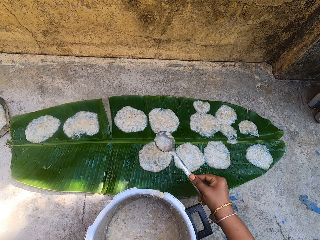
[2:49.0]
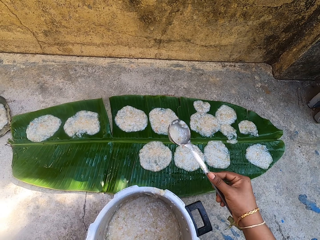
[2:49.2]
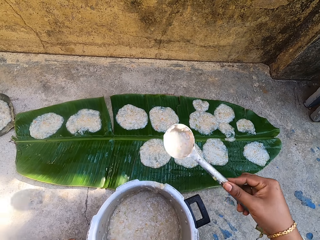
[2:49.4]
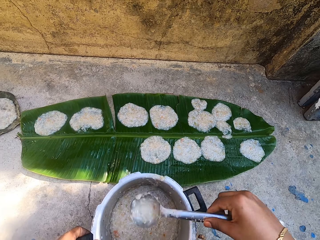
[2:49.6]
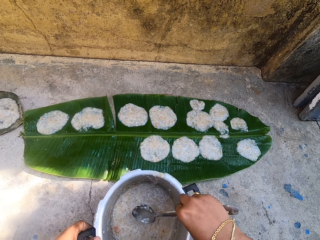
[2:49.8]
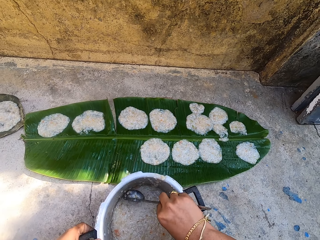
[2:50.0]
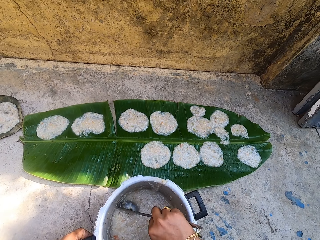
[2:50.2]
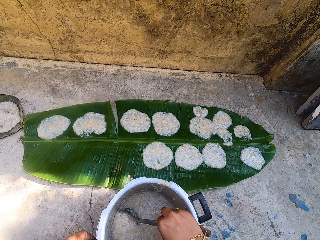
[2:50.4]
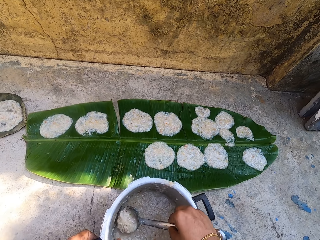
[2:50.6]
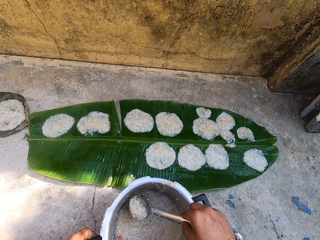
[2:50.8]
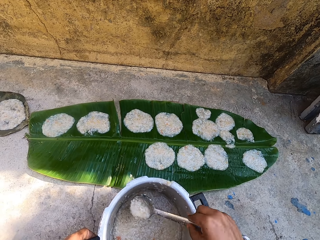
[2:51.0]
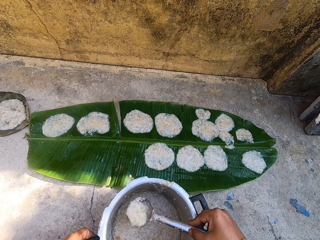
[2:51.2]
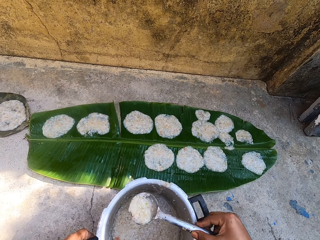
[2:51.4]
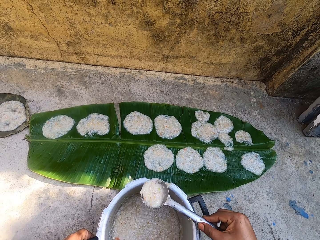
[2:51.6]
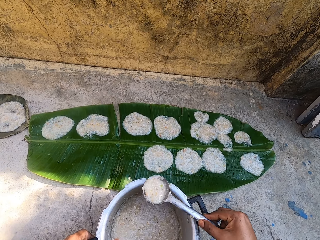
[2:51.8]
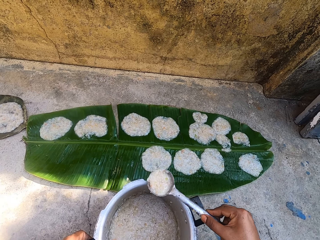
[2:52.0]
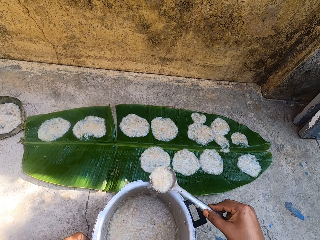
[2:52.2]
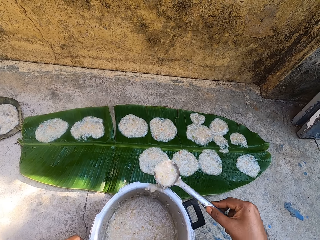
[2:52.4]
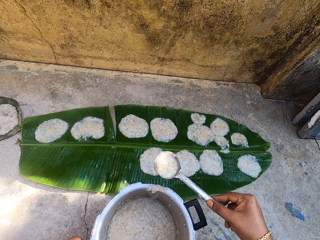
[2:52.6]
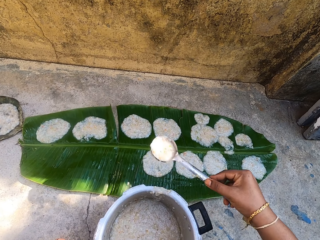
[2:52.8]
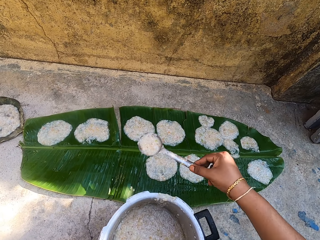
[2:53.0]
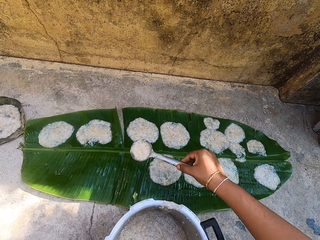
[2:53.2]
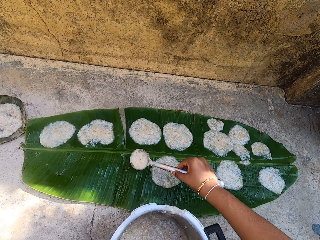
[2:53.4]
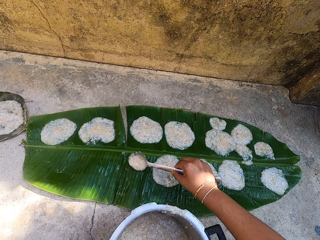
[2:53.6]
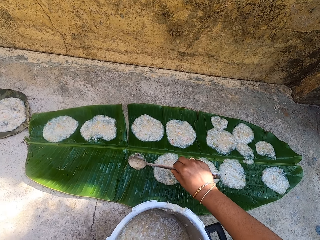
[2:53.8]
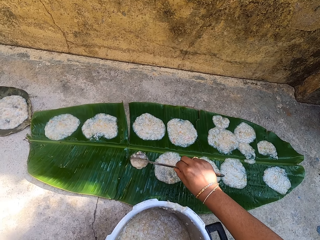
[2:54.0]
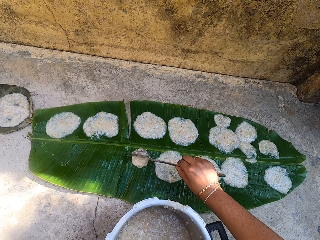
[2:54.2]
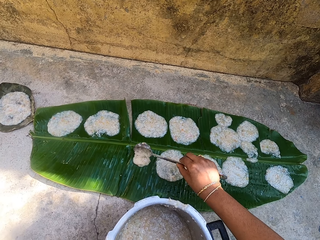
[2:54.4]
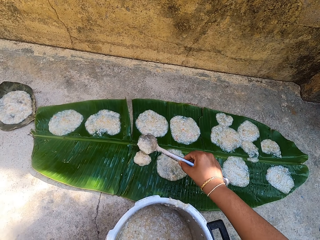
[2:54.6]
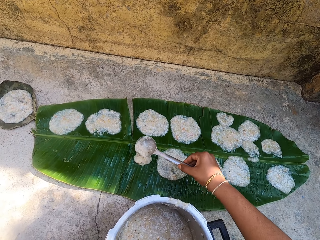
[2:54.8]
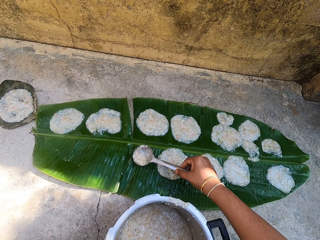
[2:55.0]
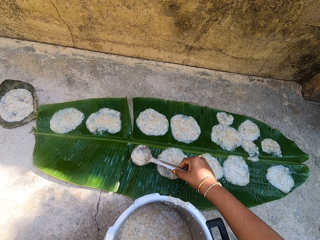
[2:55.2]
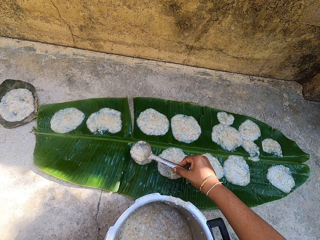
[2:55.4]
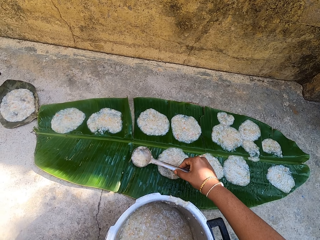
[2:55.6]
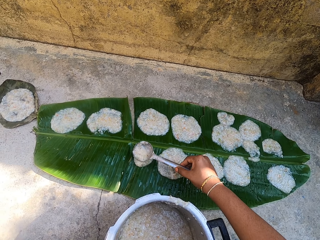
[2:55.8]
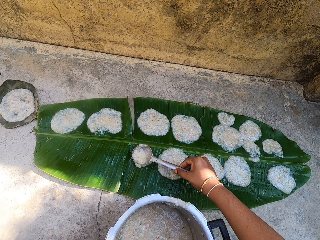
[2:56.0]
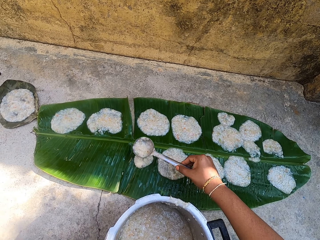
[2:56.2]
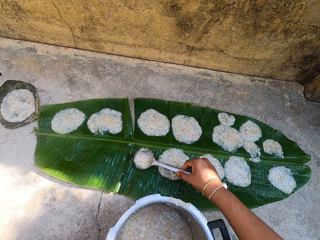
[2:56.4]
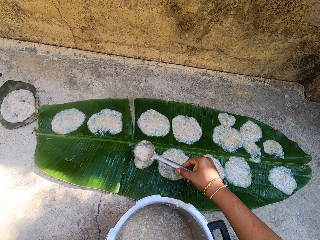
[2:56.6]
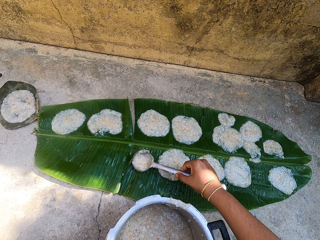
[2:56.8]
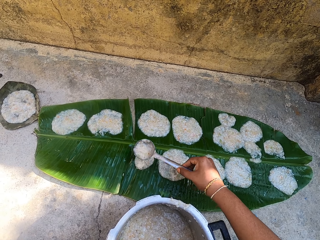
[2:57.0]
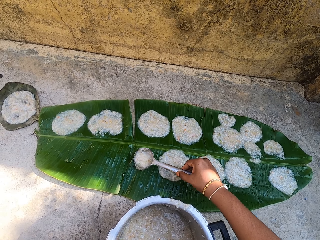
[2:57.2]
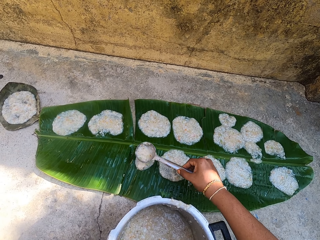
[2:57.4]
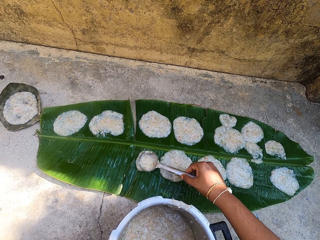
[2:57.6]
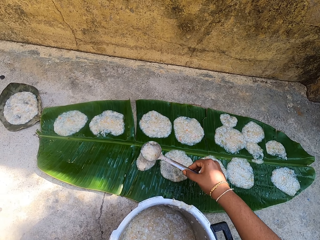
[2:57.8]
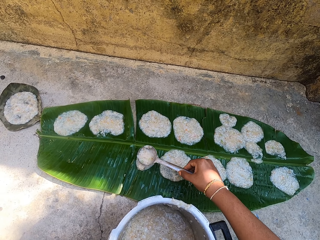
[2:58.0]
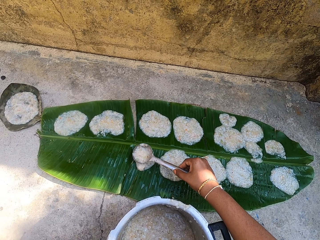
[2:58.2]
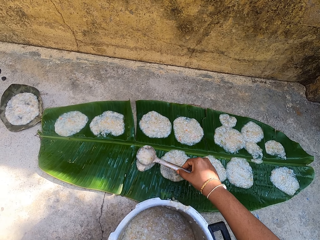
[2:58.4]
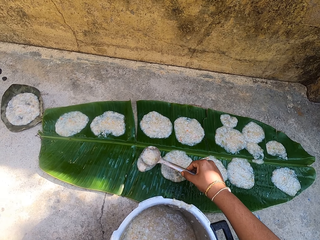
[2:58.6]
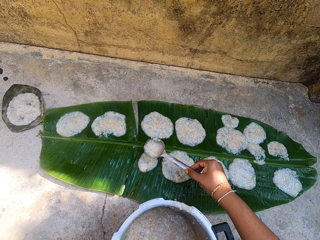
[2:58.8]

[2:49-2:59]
The camera wearer scoops food in the cooking pot with the stirring spoon. They rub the spoon on the cooking pot. They pour the food on a leaf on the ground. They spread the food on the leaf with the stirring spoon.

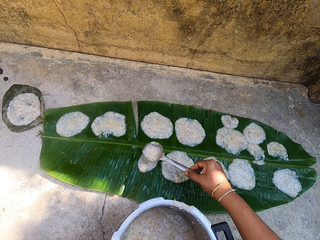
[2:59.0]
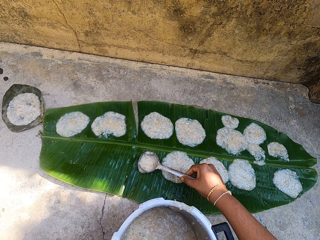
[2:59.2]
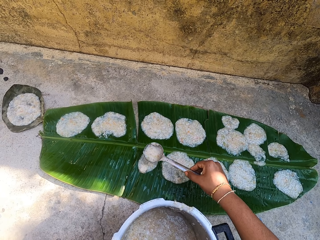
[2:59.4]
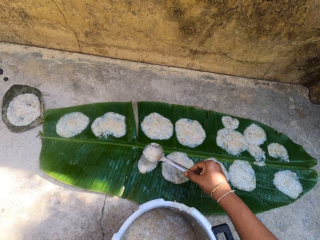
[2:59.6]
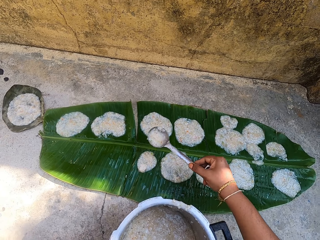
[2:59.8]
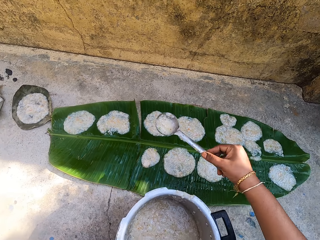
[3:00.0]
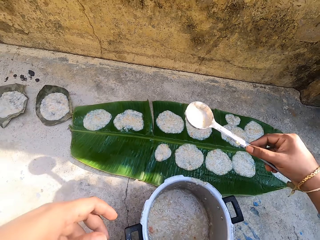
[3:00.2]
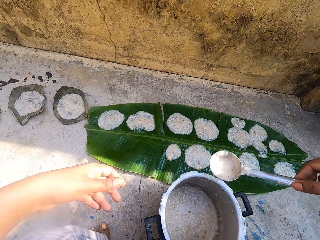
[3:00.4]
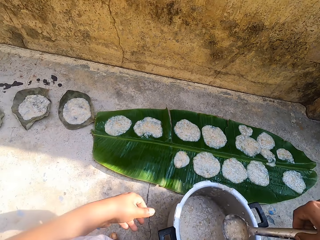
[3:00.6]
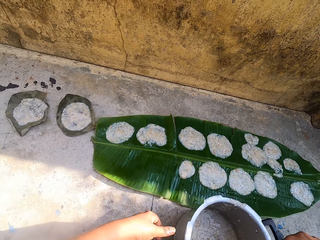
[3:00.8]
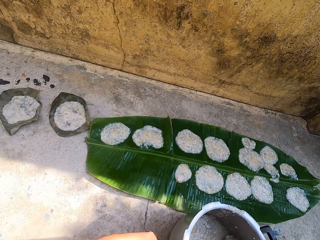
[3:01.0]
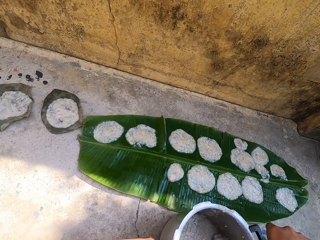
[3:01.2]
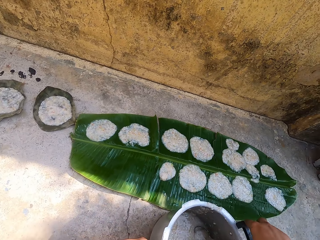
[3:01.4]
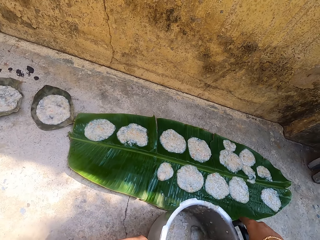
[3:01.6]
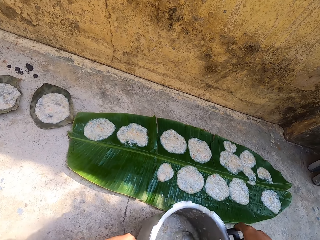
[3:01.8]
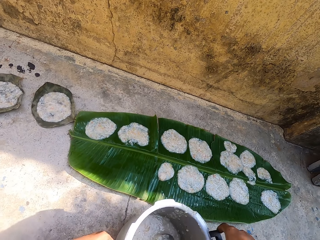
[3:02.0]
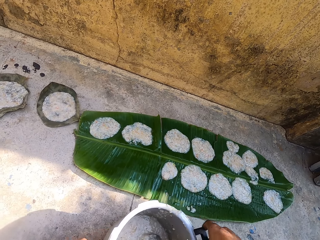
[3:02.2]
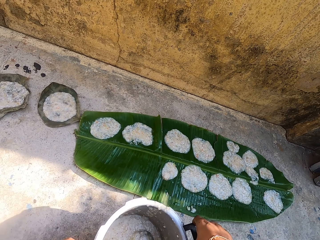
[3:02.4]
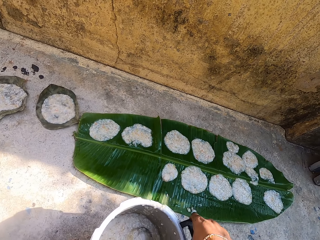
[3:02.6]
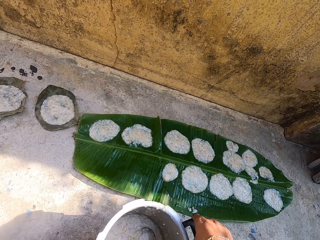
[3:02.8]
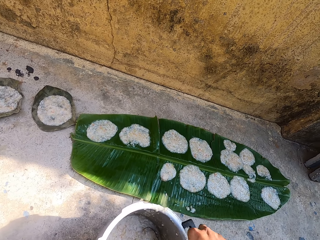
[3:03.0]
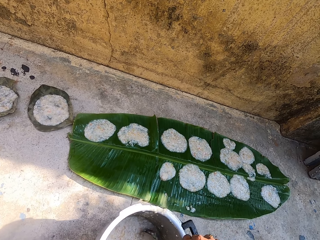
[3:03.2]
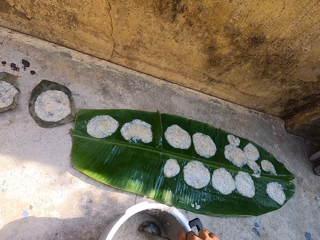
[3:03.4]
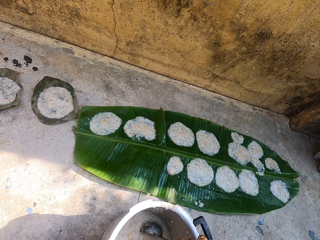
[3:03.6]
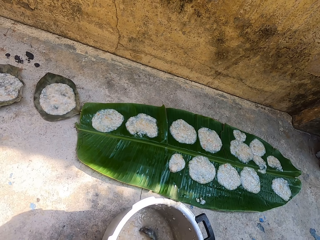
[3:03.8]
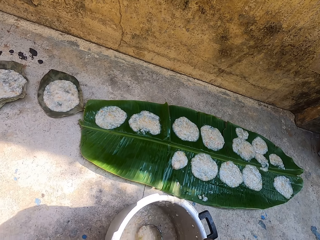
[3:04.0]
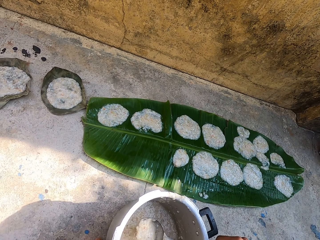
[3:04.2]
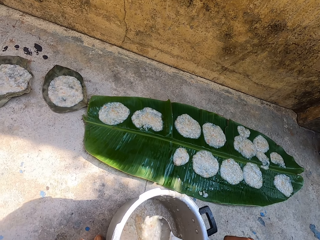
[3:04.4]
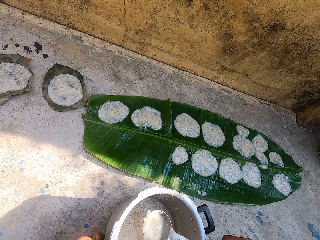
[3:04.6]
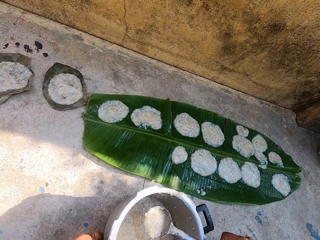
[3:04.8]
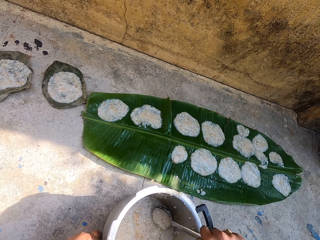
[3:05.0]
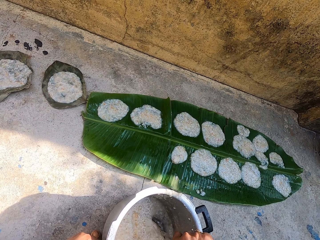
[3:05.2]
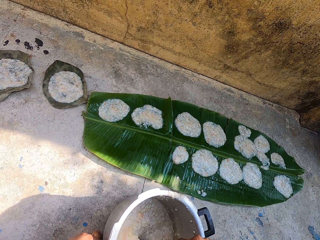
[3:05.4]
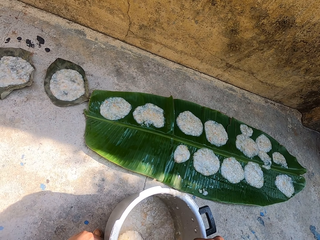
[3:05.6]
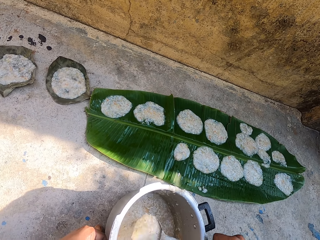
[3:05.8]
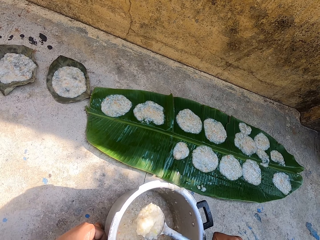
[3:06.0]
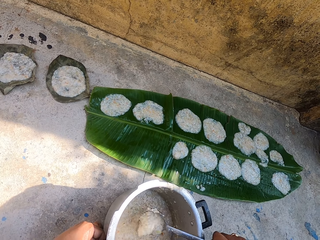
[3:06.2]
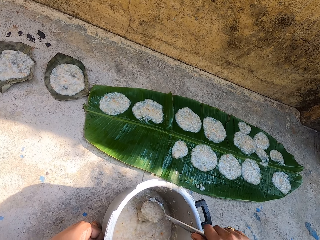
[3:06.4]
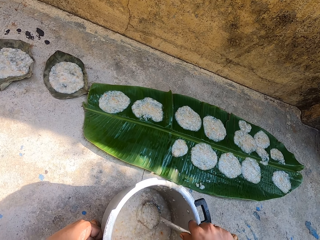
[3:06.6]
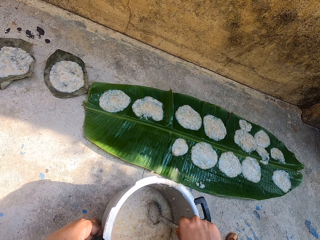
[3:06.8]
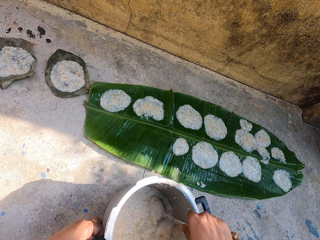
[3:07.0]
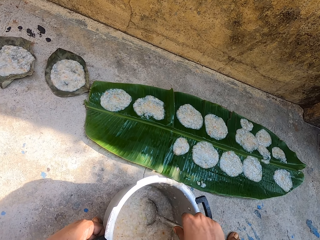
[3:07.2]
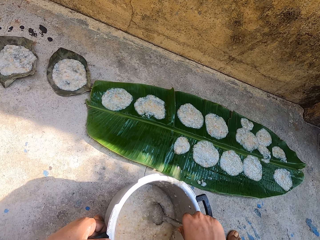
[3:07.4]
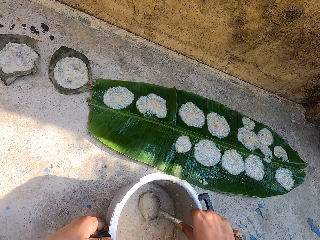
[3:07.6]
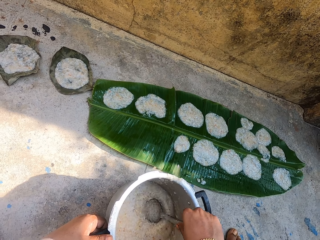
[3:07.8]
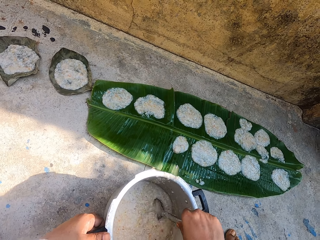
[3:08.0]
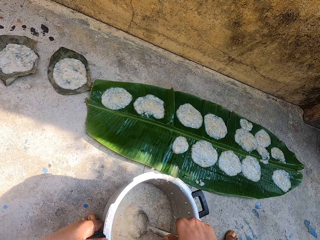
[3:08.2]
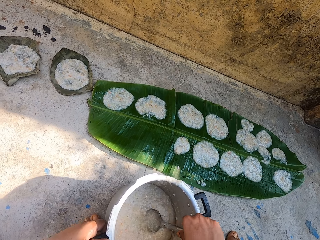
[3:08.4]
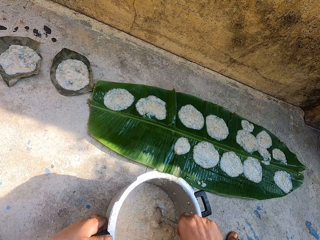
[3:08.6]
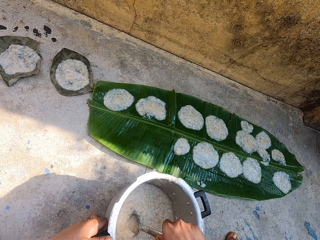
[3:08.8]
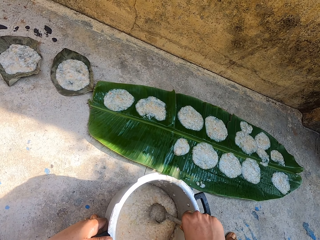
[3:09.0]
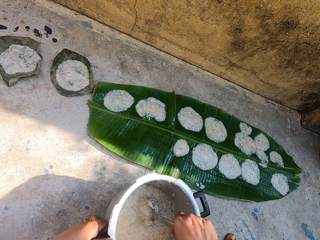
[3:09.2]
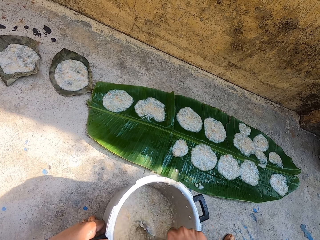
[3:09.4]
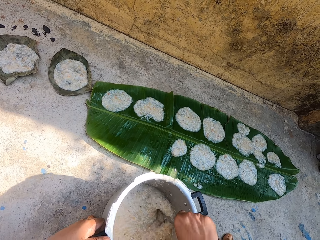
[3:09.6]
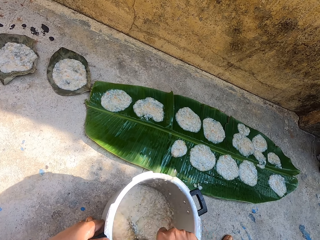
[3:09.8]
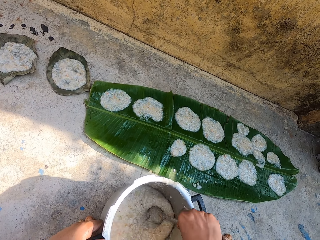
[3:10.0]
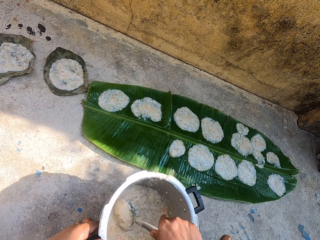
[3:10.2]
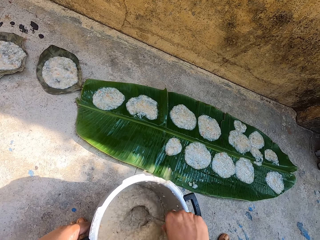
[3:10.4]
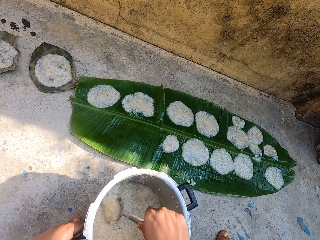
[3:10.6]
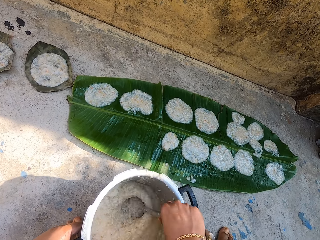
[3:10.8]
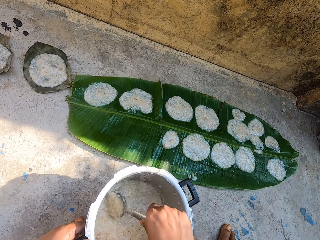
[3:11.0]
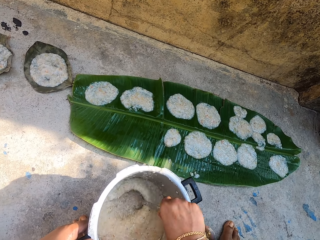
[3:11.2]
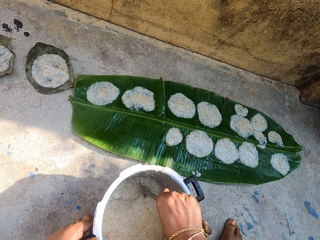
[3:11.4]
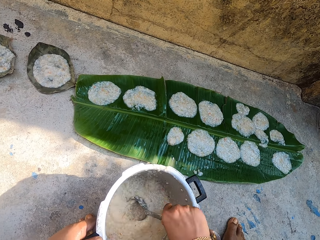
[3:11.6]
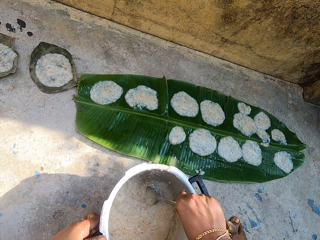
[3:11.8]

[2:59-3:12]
The camera wearer moves the cooking pot. They stir food in the cooking pot with the stirring spoon.
